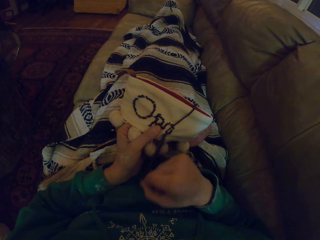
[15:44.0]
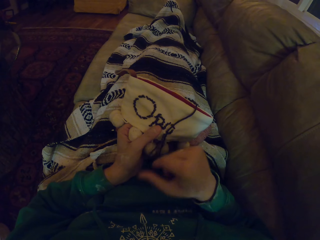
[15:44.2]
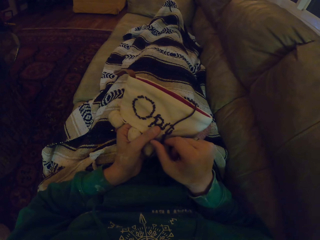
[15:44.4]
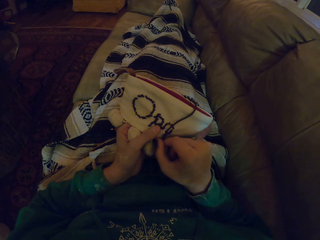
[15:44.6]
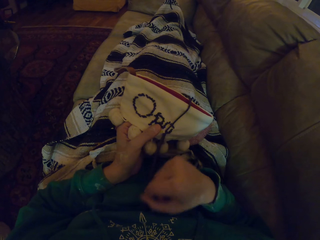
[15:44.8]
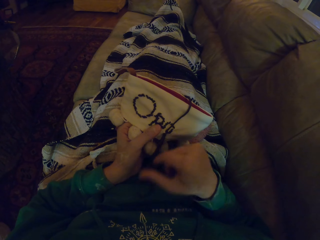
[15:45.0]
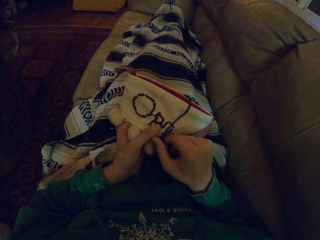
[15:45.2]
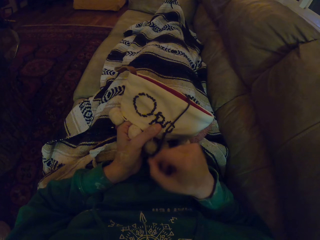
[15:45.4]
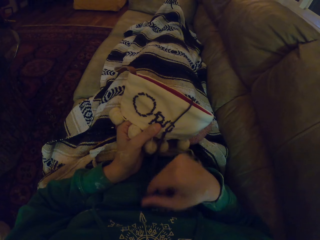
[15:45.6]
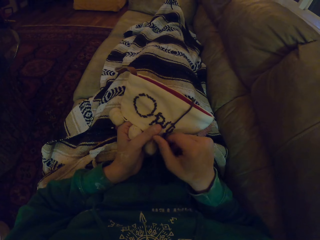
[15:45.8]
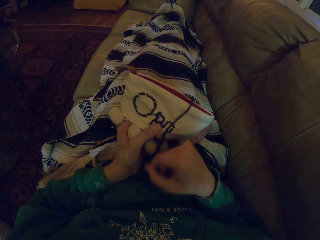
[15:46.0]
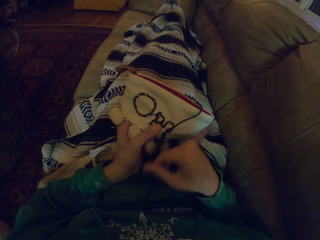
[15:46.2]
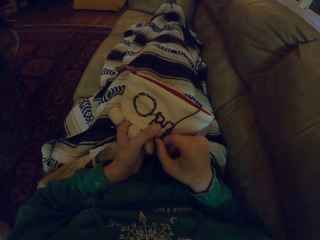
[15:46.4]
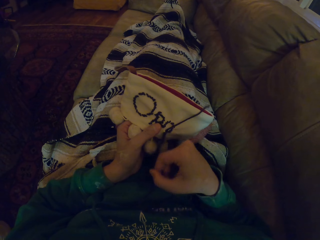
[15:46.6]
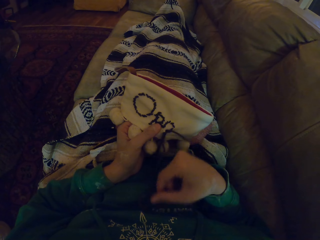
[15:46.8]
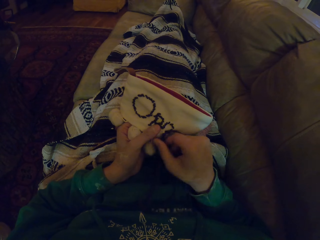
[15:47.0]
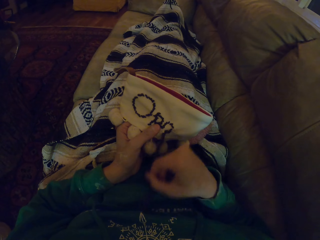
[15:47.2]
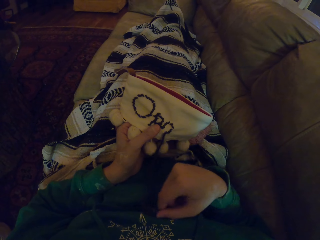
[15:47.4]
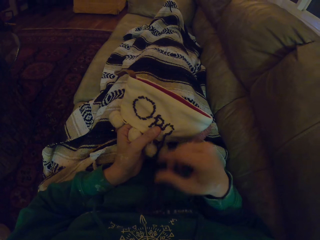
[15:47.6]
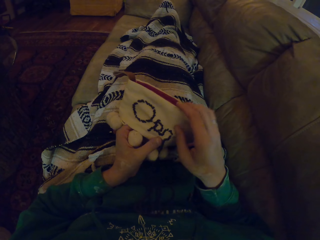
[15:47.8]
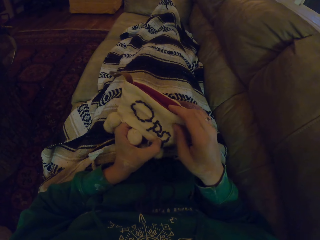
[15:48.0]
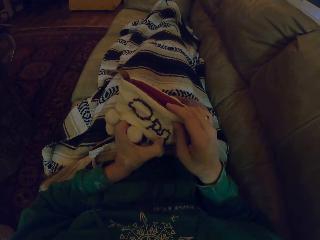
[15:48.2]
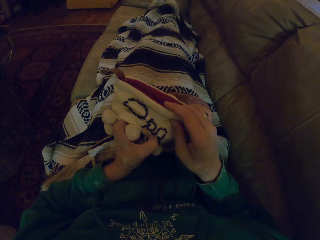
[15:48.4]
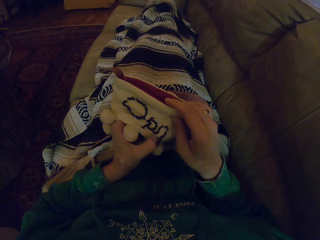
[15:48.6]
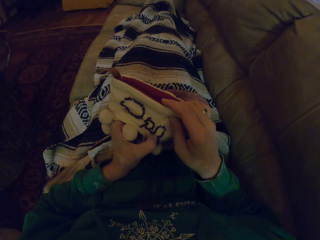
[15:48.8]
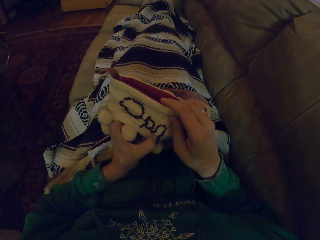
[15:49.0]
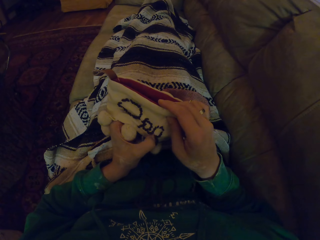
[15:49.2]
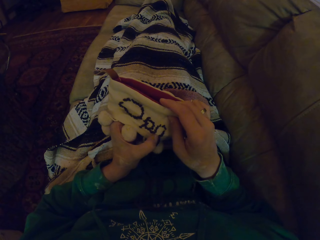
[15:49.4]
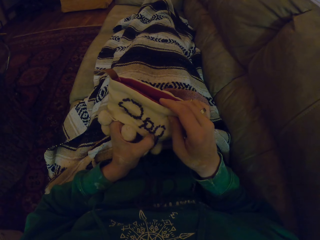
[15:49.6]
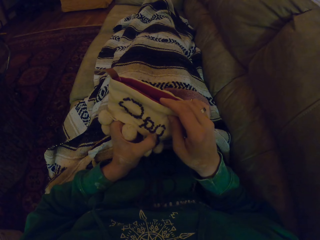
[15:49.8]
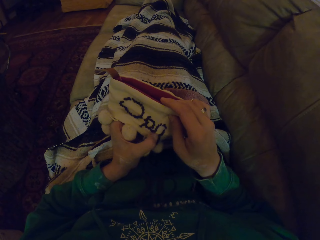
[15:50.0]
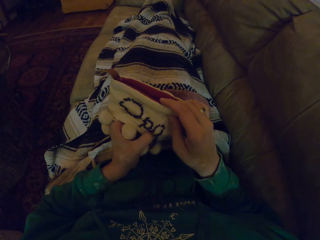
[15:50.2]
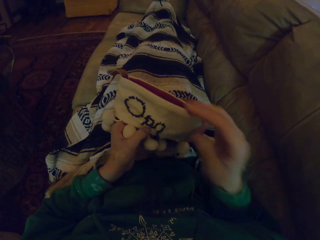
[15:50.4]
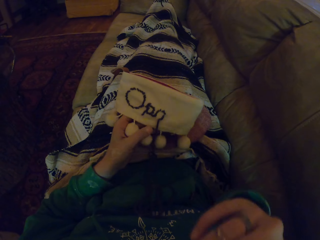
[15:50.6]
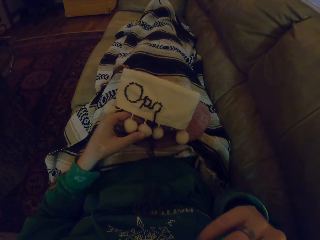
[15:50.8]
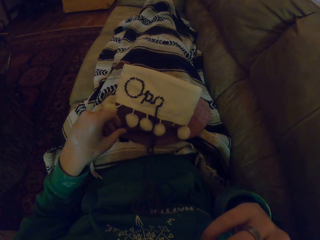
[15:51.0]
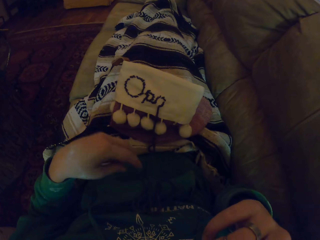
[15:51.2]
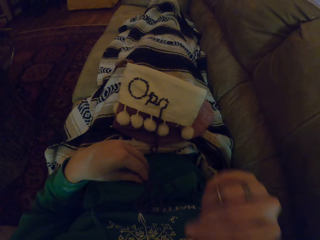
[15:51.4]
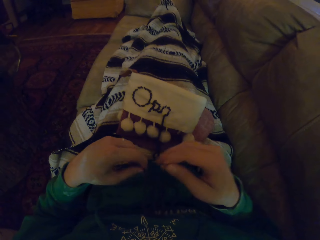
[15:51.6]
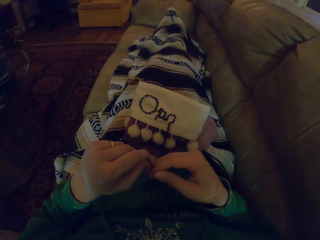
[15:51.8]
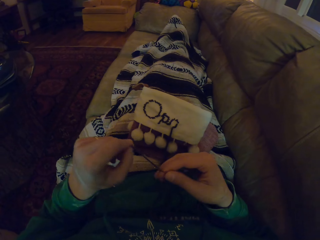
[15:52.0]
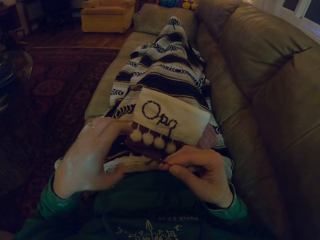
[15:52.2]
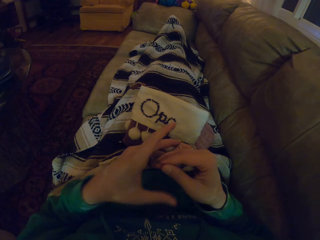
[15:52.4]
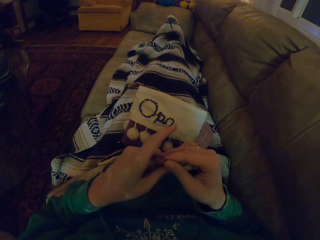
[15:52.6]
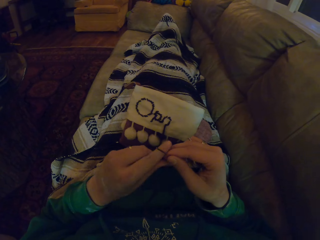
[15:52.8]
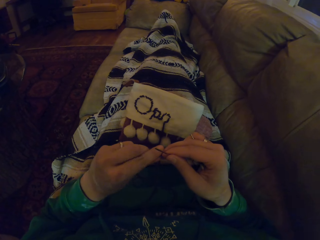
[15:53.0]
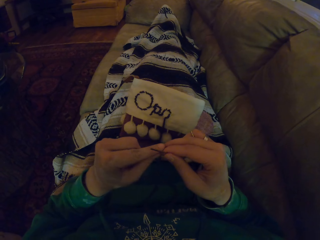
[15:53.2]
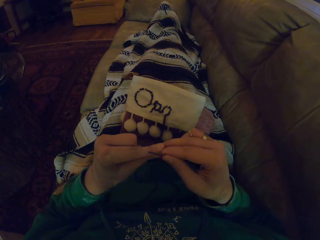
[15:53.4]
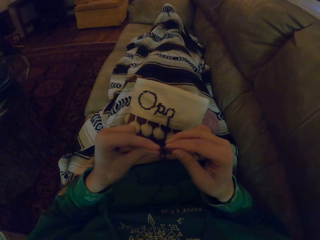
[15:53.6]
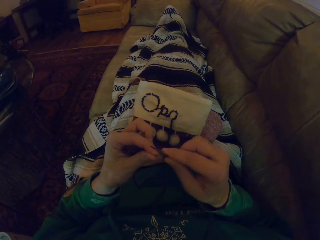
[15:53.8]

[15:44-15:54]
The camera wearer scratches the garment. They pick up the knitting needle. They unhand the garment. They pick up the thread and align the thread.

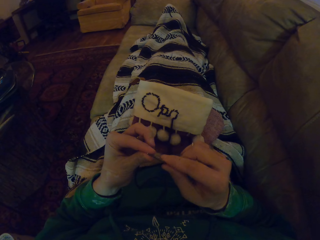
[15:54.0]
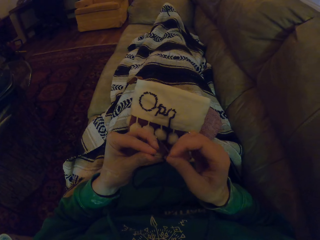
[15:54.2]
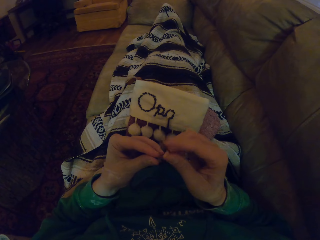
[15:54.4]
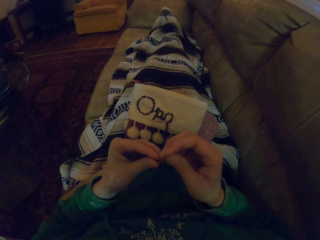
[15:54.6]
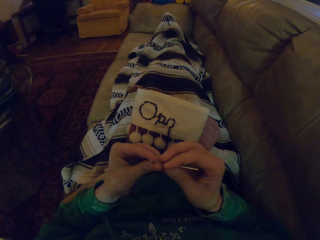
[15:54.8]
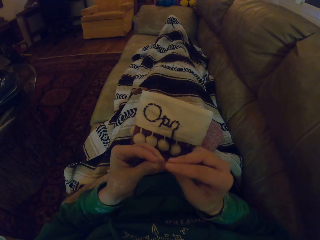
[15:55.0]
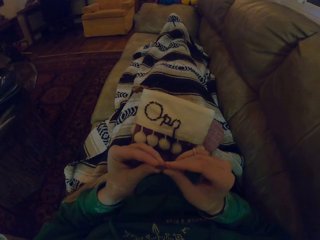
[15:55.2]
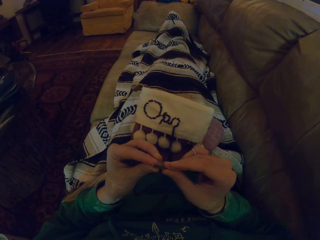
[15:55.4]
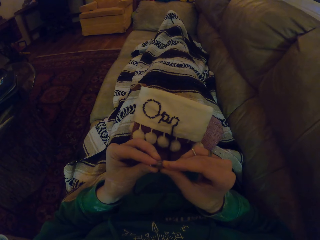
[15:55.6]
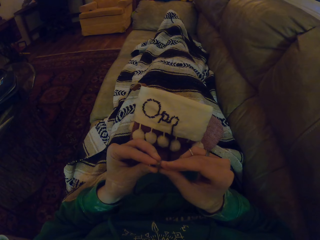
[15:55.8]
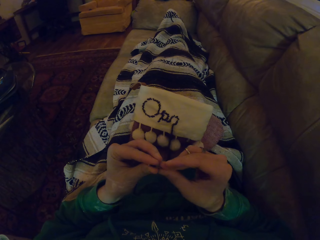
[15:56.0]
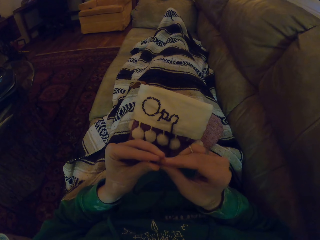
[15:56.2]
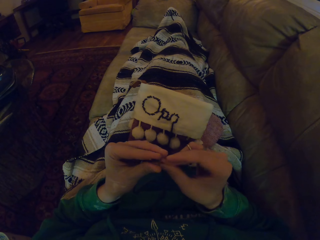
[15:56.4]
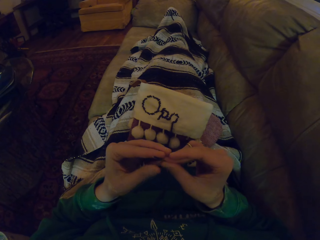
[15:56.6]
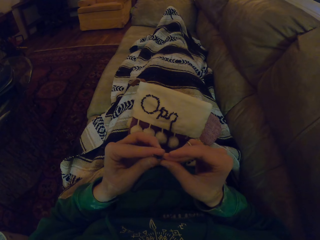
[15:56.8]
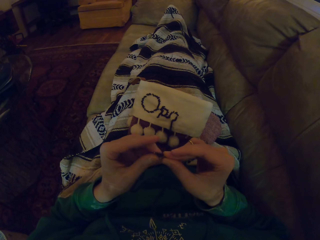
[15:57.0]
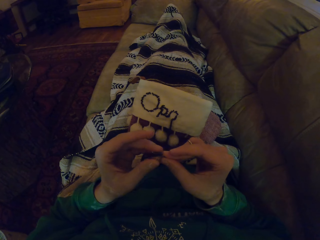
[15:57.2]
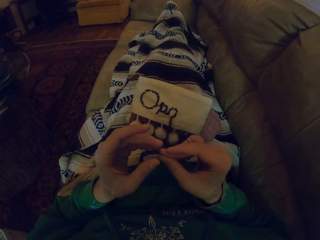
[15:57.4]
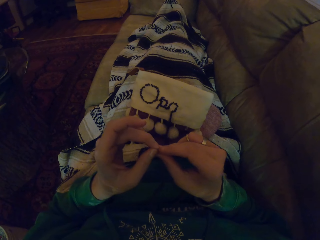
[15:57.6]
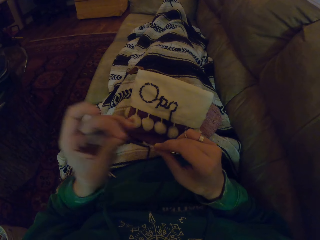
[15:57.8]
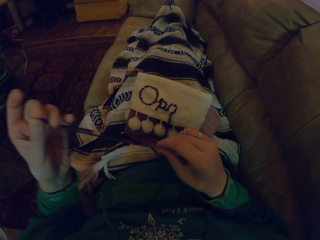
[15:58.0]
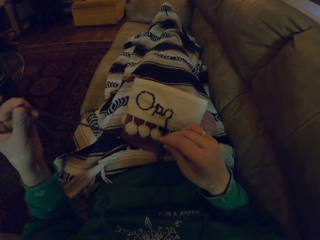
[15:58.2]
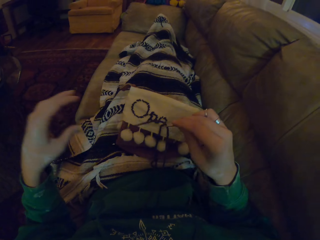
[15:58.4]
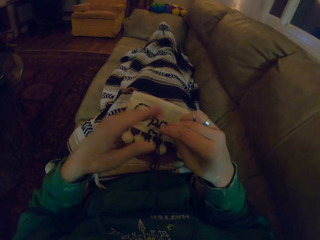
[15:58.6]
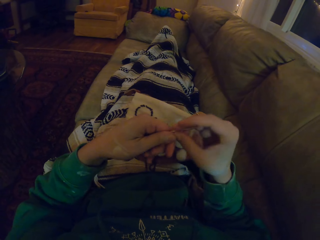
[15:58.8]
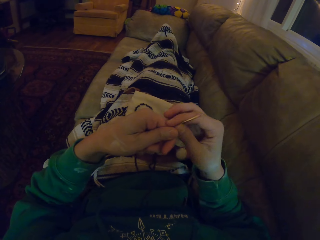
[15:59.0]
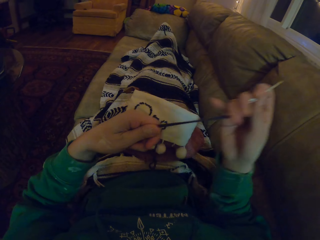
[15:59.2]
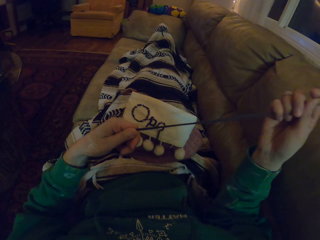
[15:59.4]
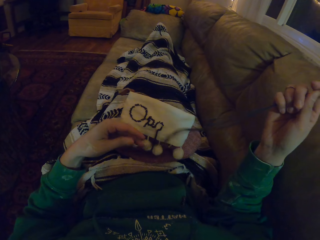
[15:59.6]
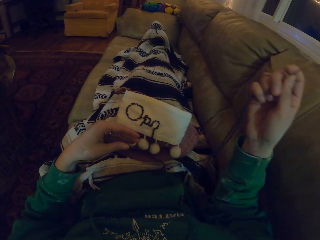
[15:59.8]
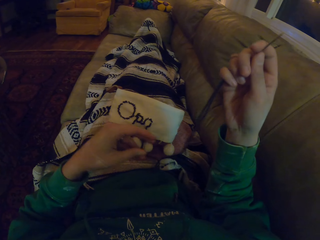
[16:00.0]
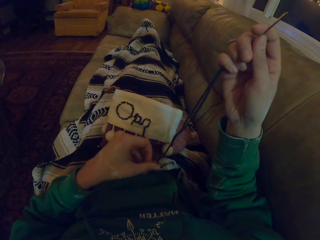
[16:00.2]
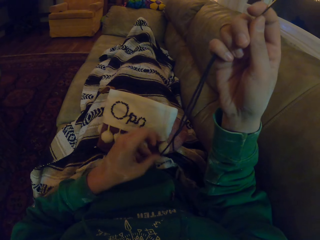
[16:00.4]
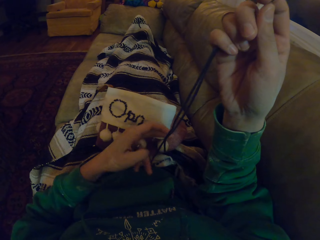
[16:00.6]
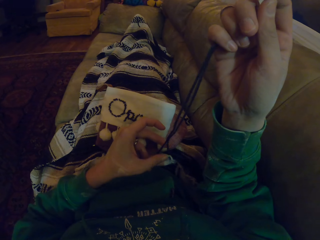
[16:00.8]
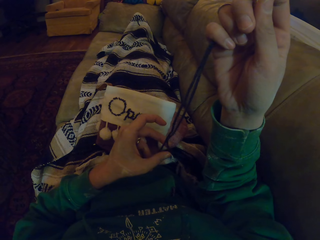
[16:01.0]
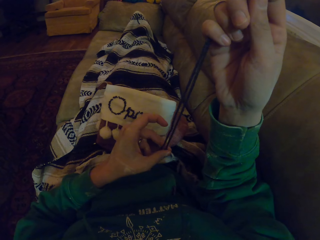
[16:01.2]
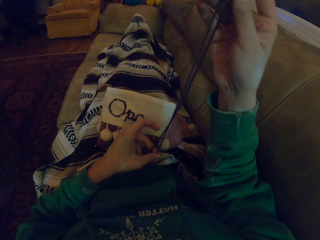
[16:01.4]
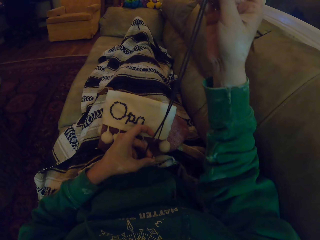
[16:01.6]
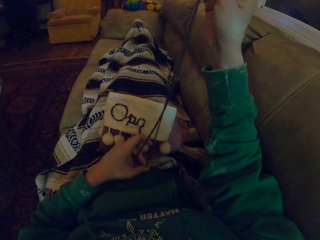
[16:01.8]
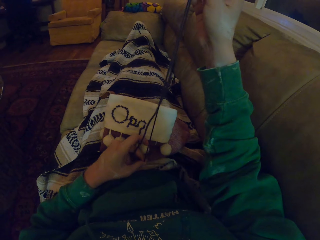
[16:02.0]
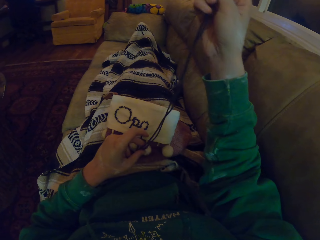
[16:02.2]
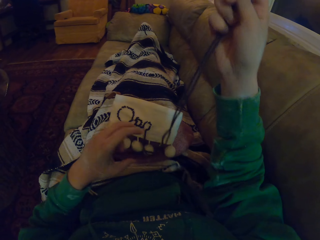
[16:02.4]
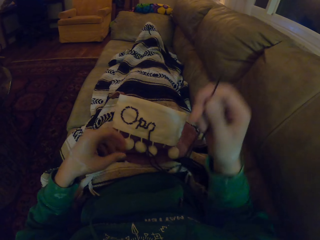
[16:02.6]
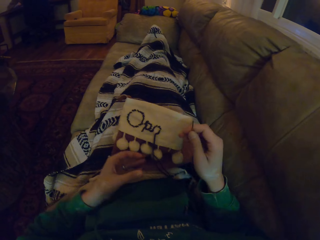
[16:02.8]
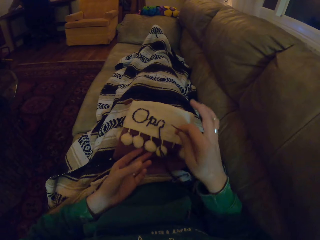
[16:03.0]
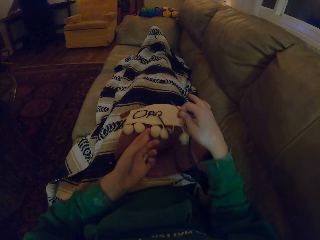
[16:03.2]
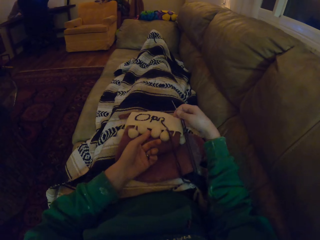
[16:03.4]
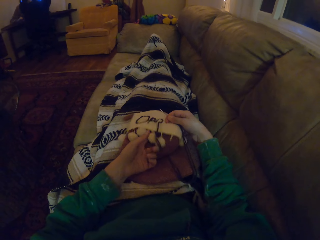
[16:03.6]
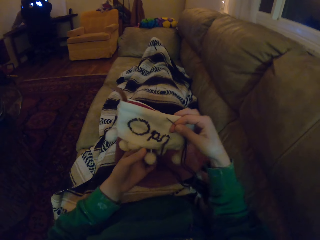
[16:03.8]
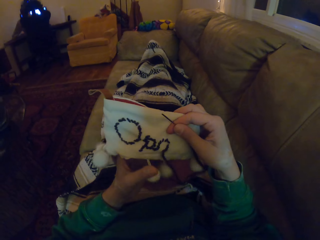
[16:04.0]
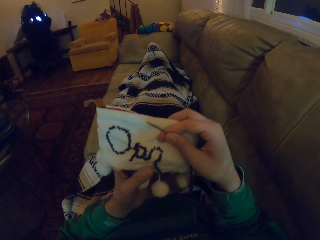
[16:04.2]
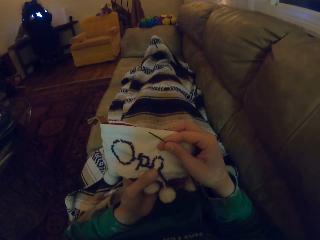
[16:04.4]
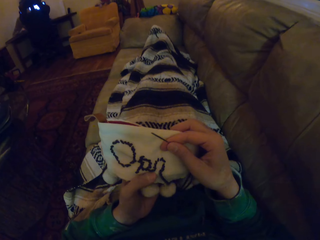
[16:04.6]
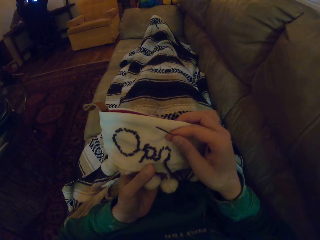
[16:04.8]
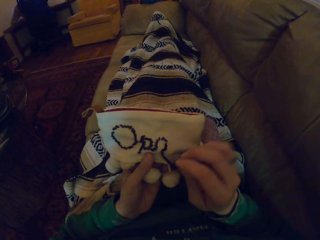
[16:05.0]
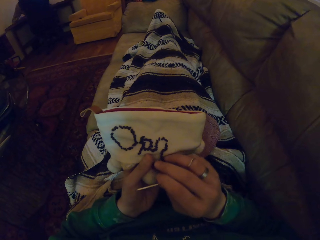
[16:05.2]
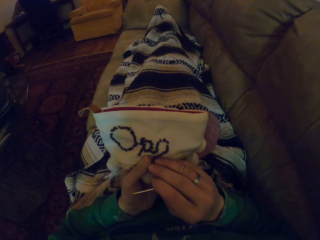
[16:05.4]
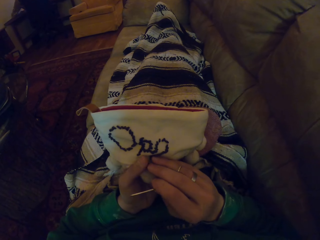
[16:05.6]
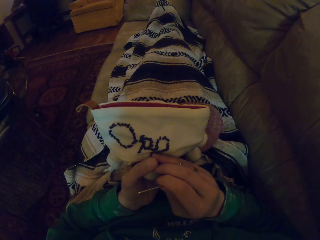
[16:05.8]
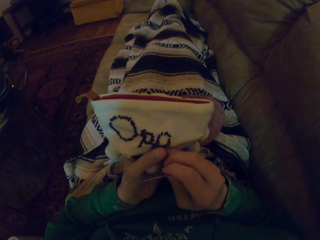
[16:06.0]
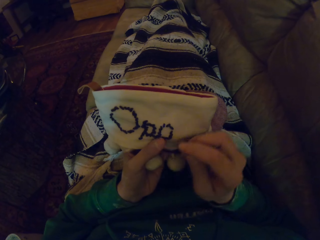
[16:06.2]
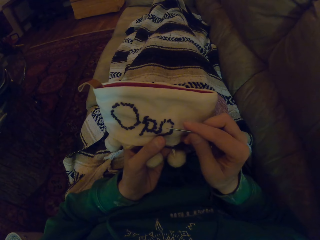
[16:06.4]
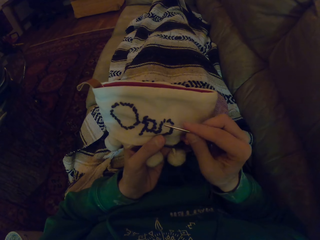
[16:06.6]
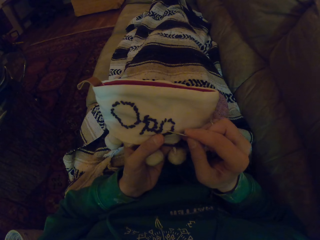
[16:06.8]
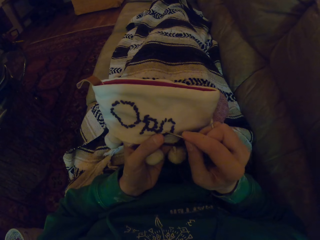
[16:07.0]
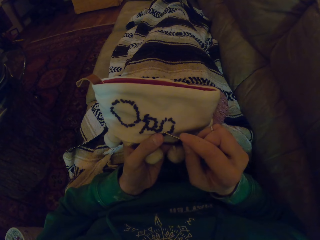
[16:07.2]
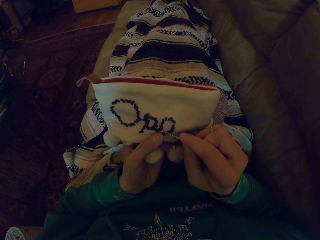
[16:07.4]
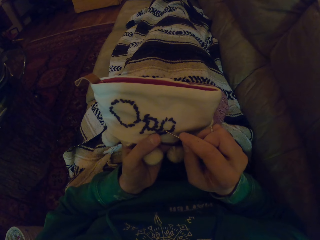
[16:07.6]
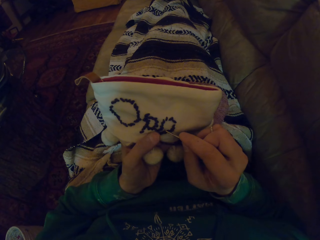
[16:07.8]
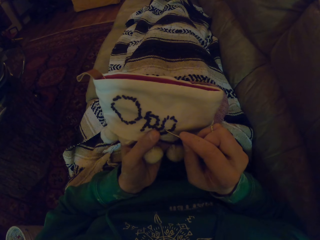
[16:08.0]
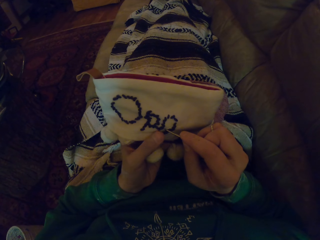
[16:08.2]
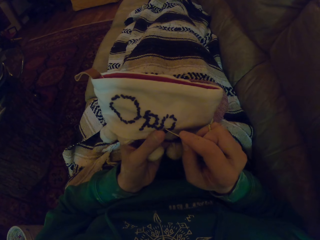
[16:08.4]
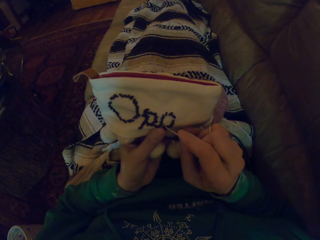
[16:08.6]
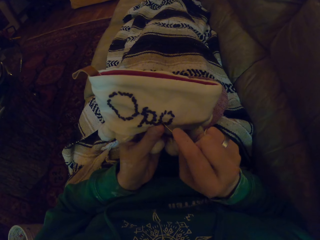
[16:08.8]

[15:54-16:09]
The camera wearer puts polyester thread in the sewing needle. They pull the thread. They straighten the thread. They pull the thread. They pick up the garment. They knit fabric with the sewing needle. They move the thread.
